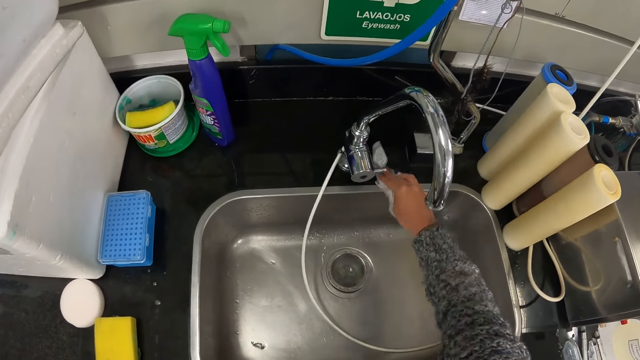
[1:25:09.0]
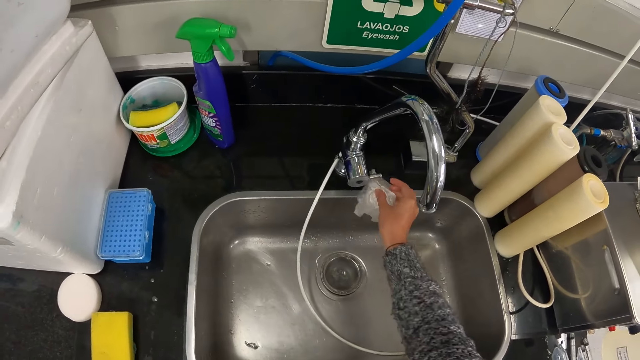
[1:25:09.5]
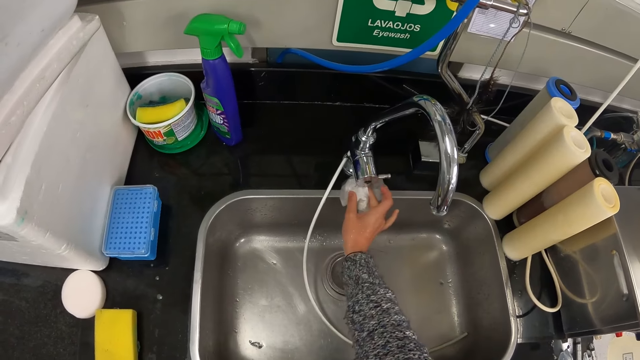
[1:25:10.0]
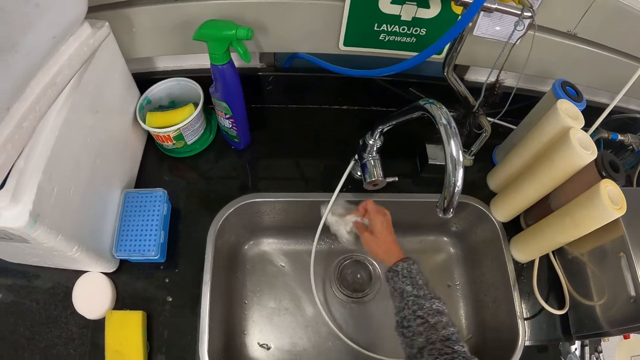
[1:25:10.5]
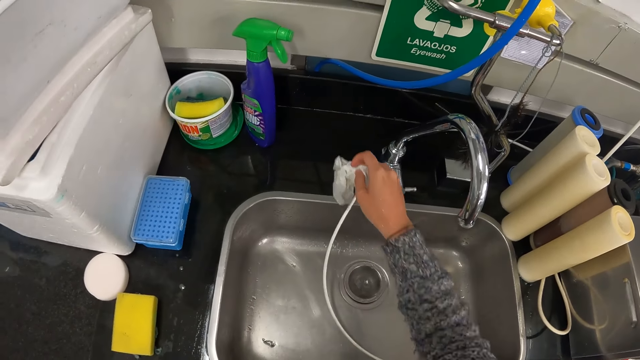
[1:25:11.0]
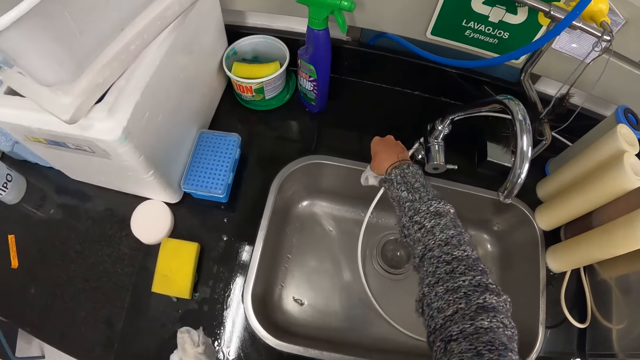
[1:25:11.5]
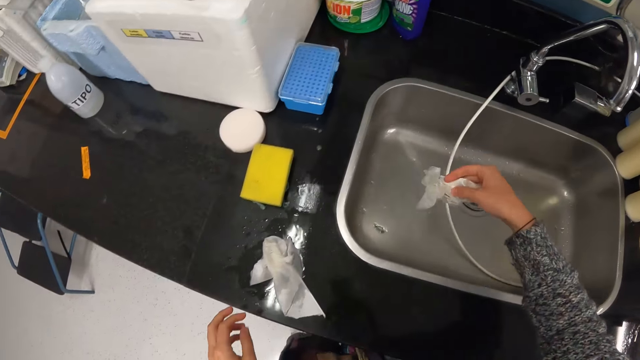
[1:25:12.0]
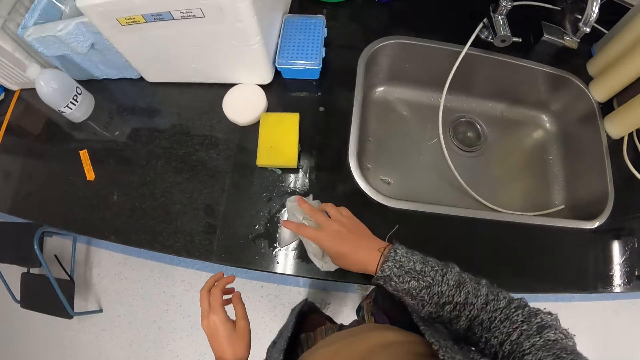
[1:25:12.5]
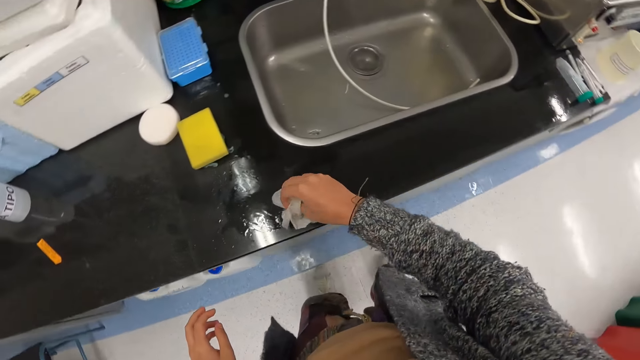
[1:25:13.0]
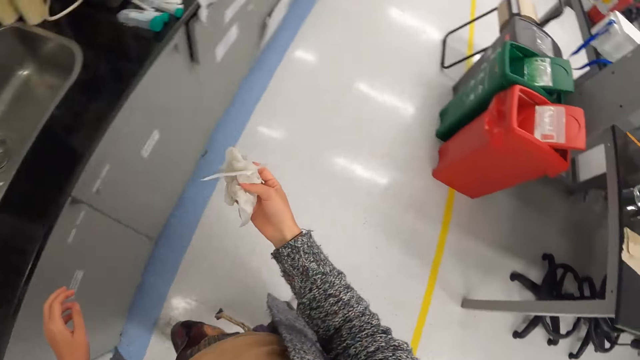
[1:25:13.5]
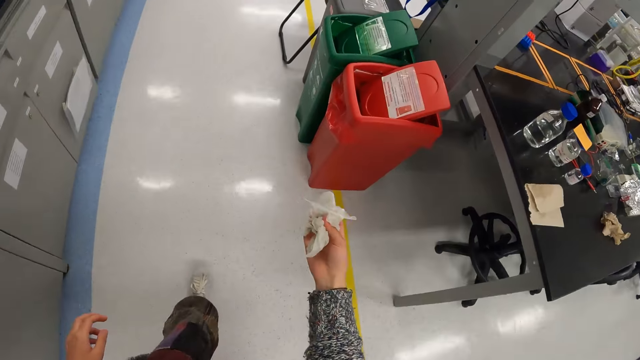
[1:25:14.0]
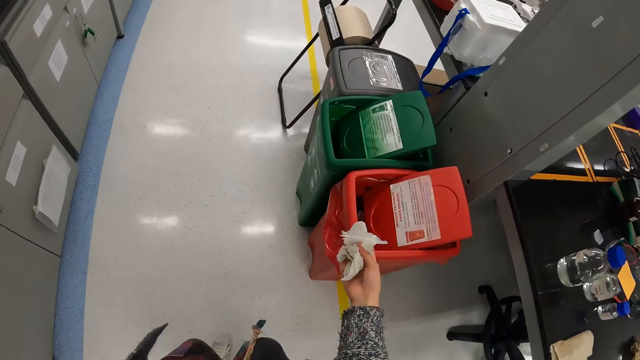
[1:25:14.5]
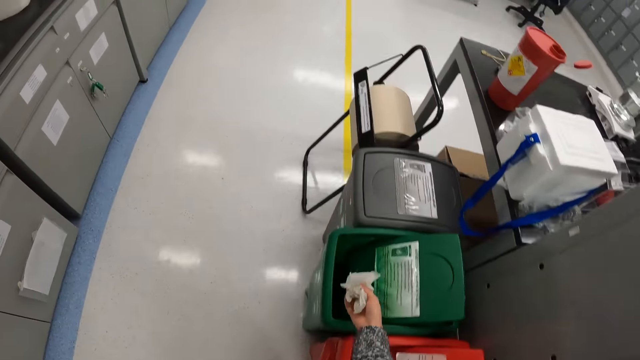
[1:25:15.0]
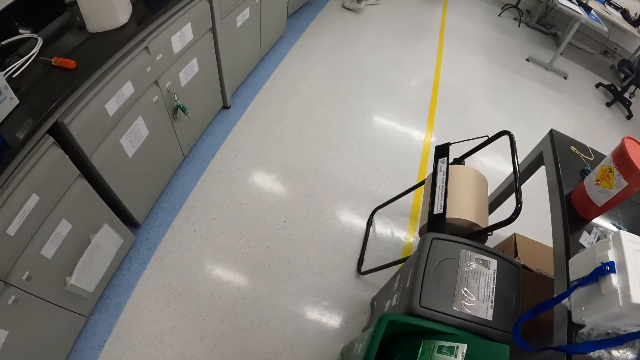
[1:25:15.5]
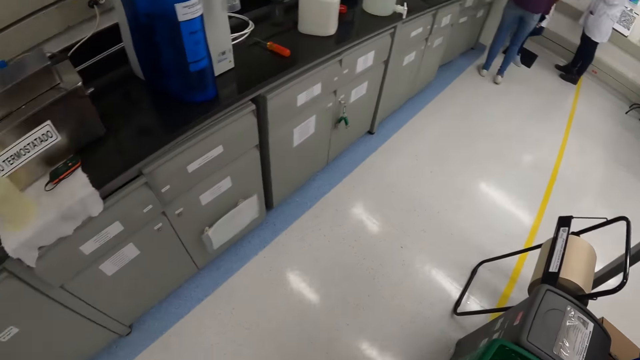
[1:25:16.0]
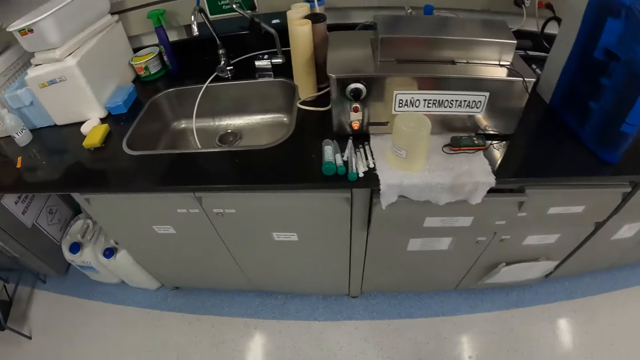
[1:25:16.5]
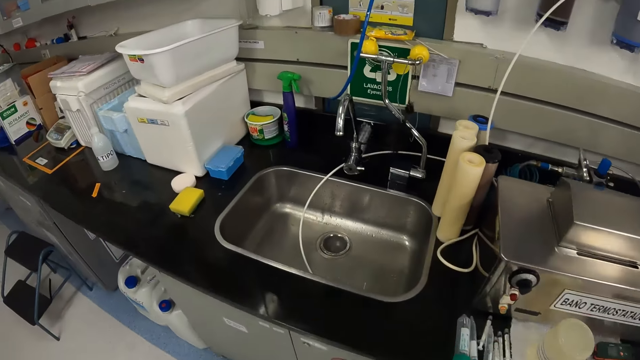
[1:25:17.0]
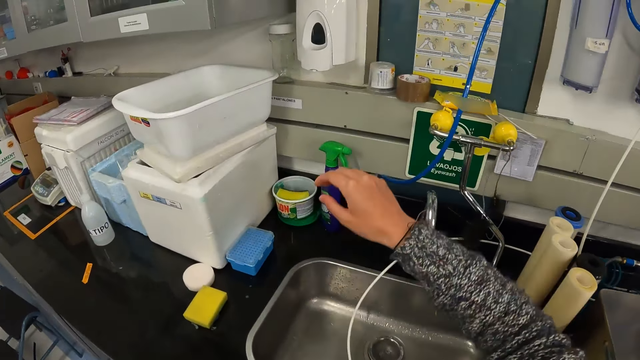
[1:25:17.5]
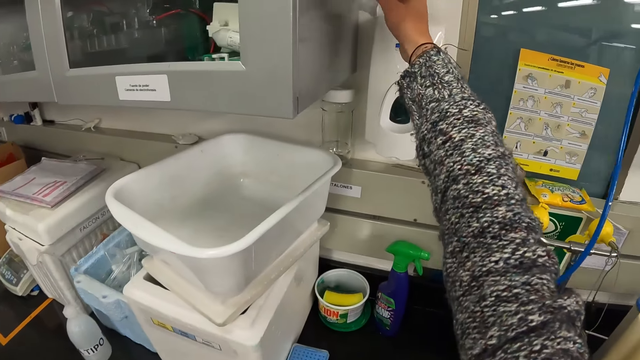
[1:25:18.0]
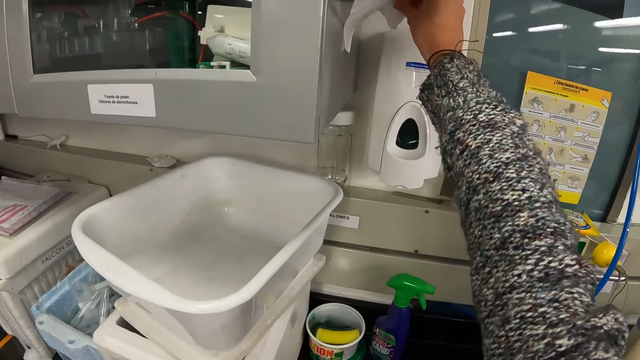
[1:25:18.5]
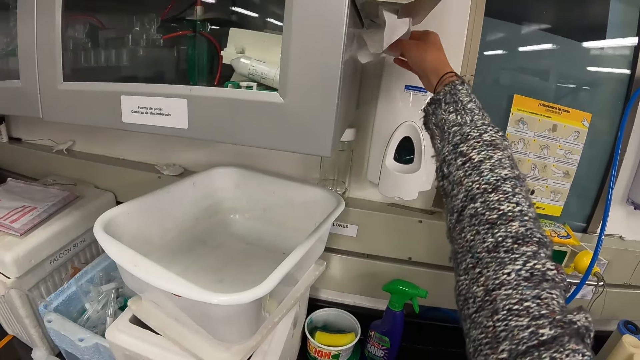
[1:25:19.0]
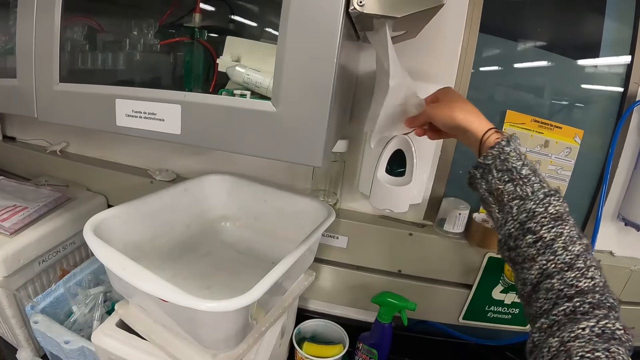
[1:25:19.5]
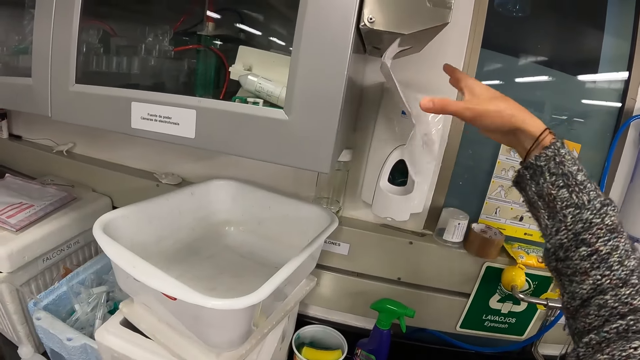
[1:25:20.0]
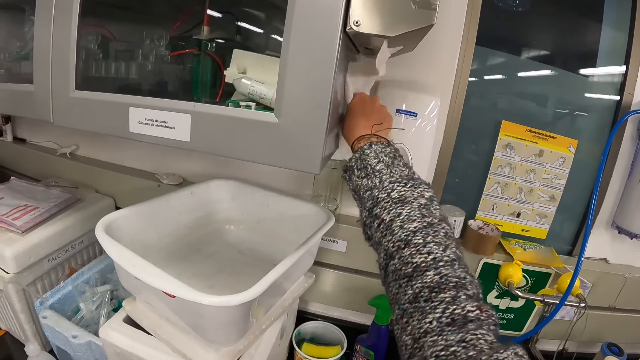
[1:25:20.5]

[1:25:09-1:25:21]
The camera wearer picks up the tissue around the sink area. They turn around. They walk around. They put the tissue in the dustbin. They turn around. They walk around. They pick up a tissue.

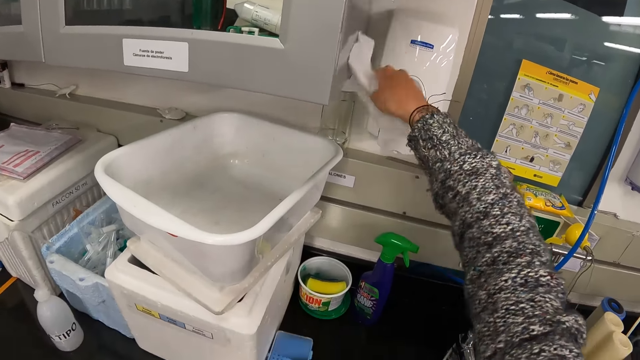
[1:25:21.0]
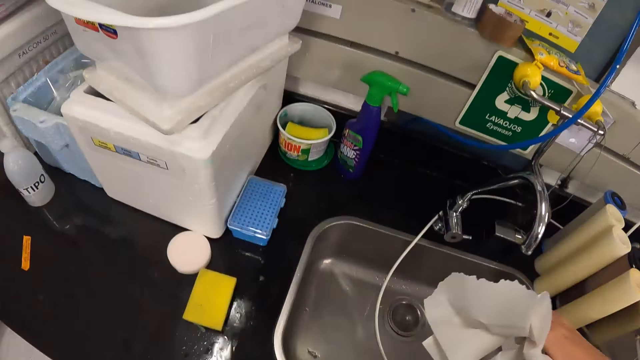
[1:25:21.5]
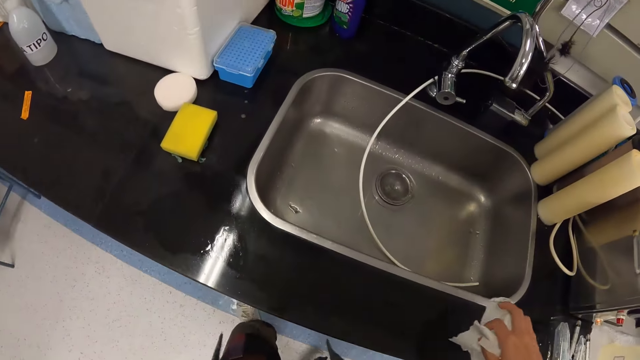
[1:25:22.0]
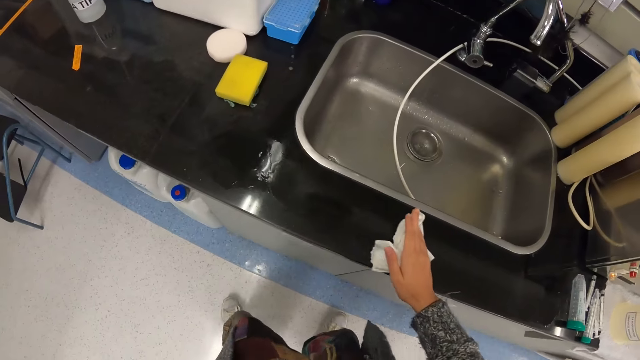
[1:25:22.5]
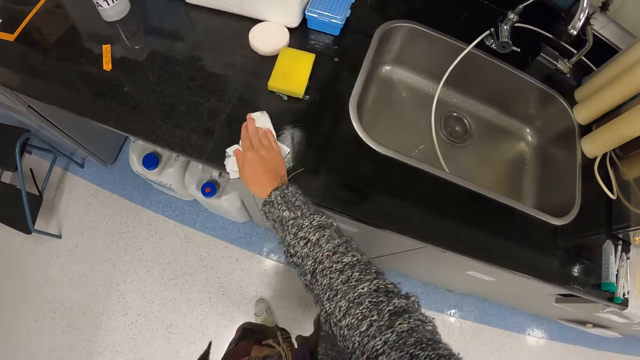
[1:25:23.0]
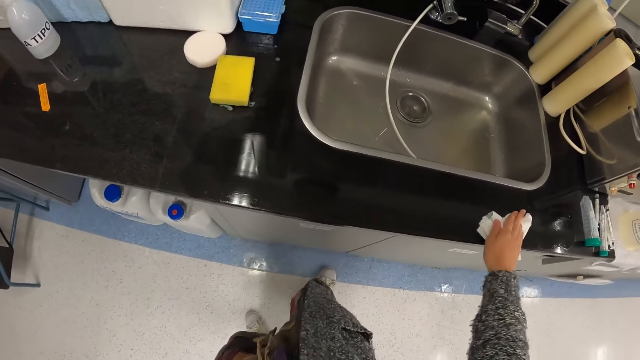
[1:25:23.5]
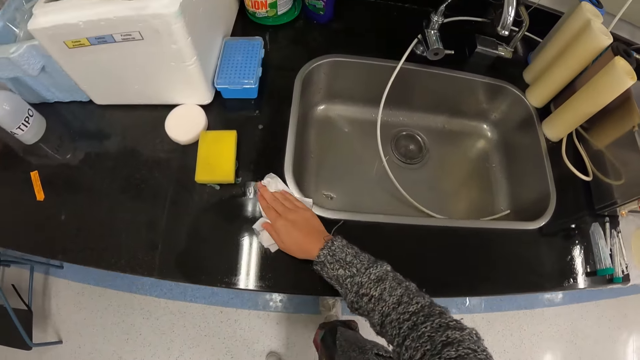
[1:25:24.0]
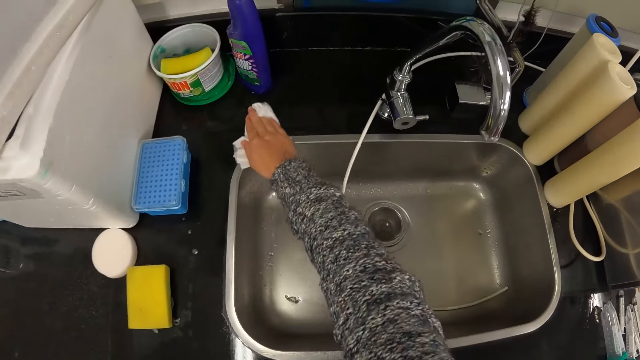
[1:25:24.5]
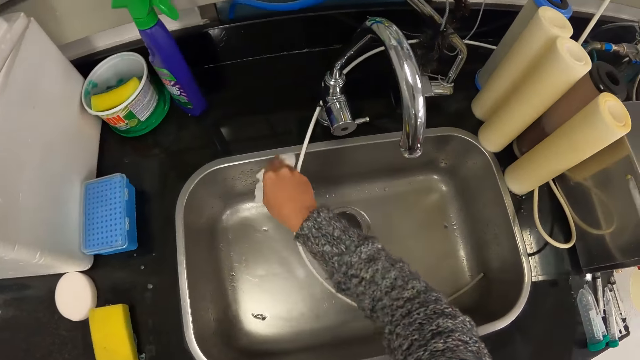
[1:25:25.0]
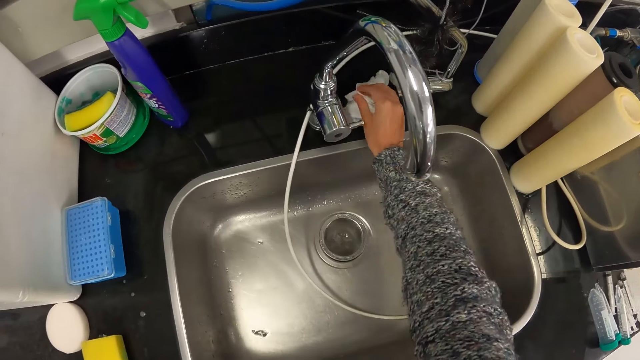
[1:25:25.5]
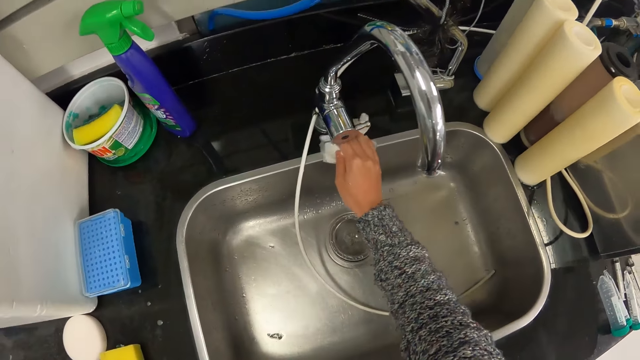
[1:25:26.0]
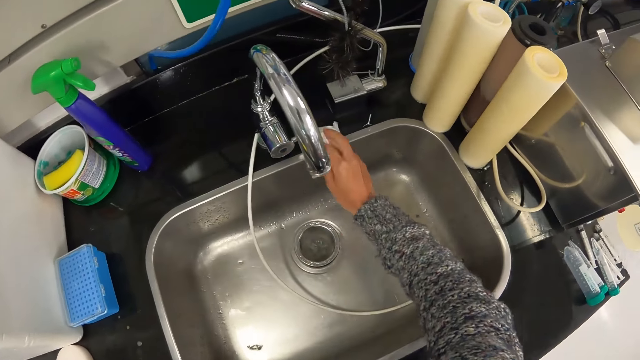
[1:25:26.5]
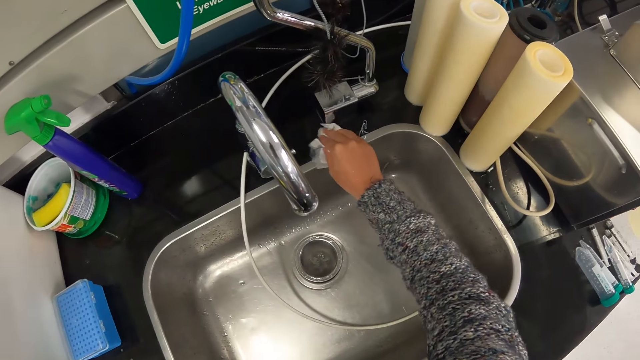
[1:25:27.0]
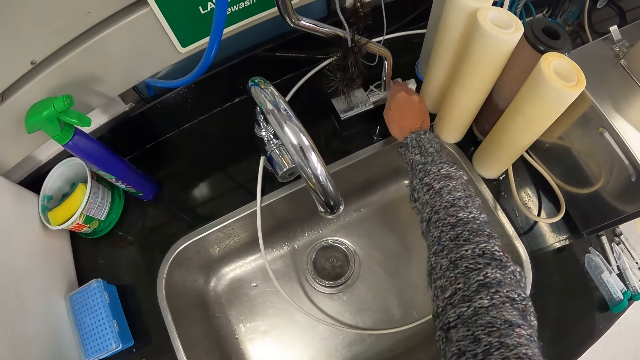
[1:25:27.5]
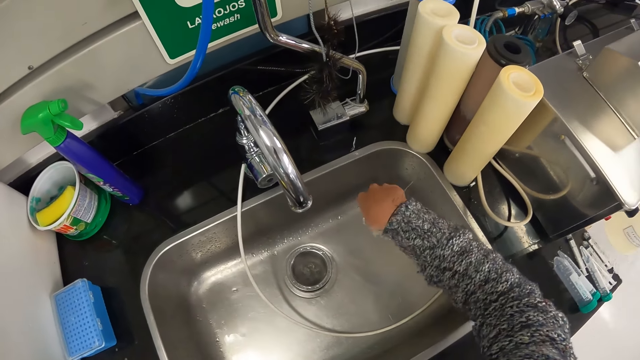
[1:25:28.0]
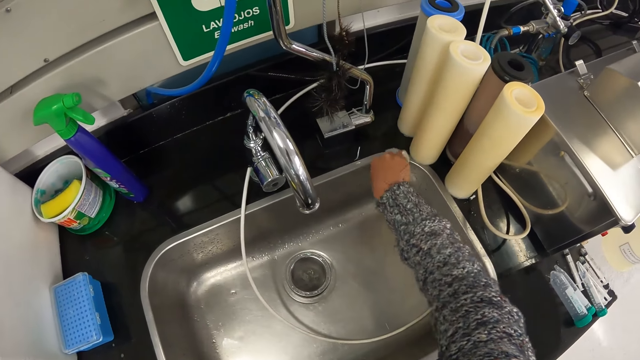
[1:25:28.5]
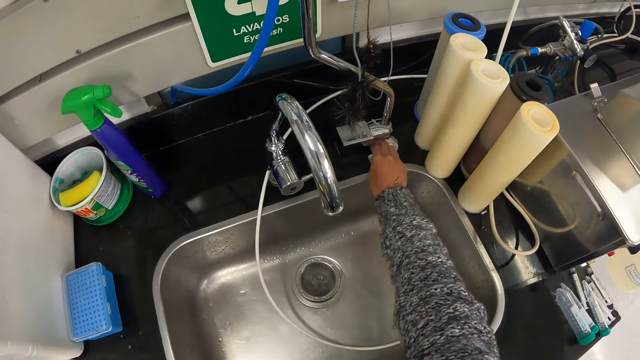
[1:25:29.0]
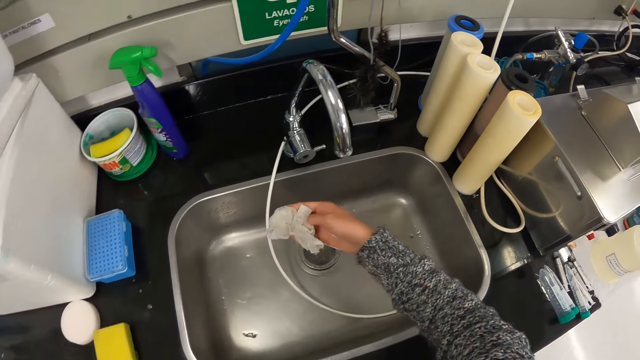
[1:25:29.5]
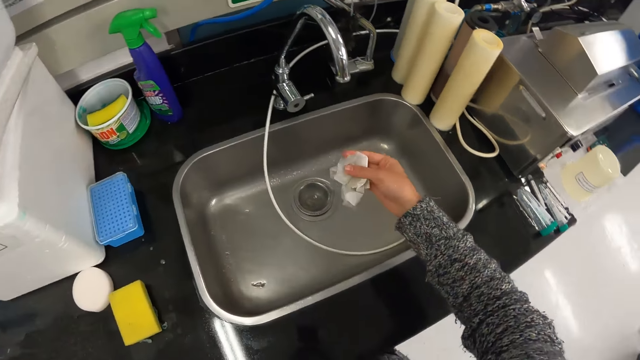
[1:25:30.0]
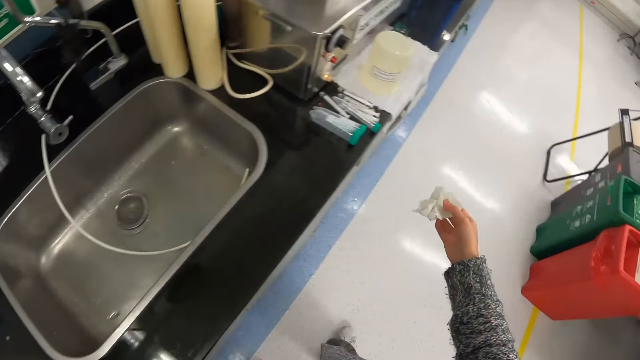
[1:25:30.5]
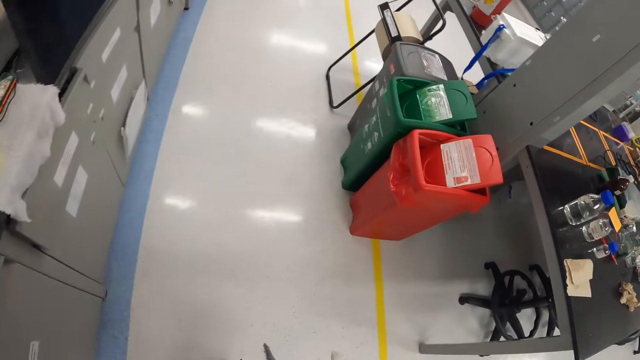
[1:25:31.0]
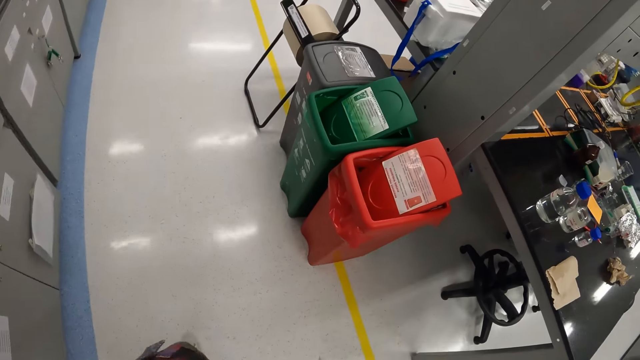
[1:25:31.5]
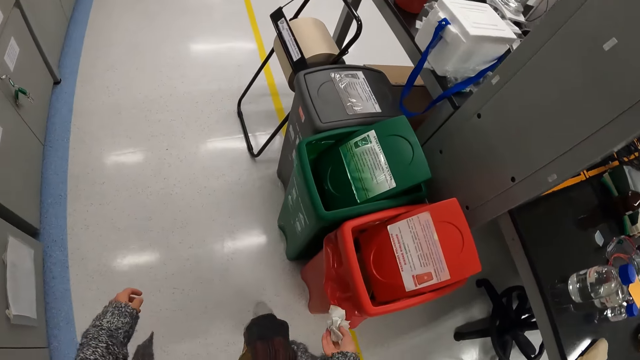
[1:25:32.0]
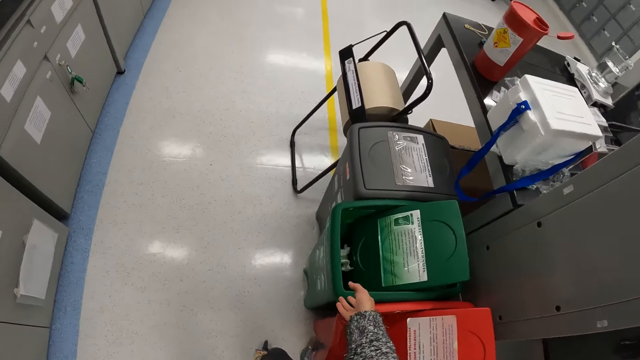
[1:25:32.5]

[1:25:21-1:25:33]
The camera wearer wipes the sink area with the tissue. They turn around. They walk around. They put the tissue in the dustbin.
